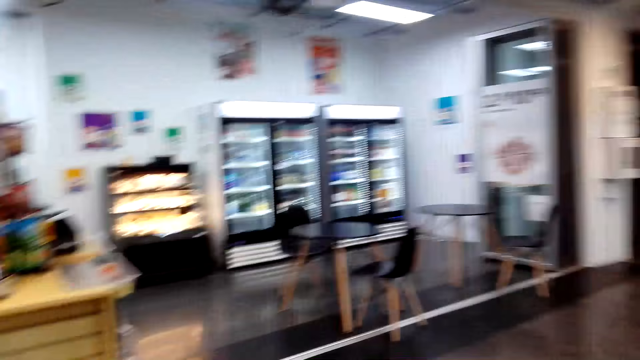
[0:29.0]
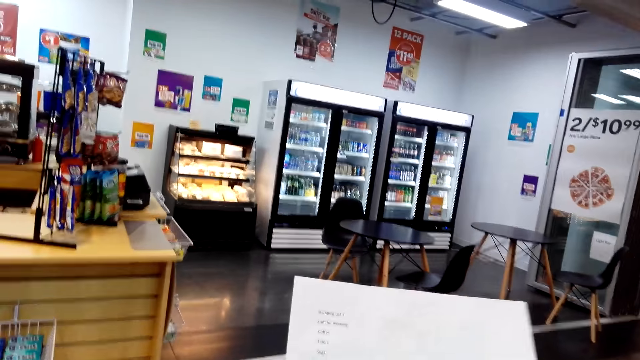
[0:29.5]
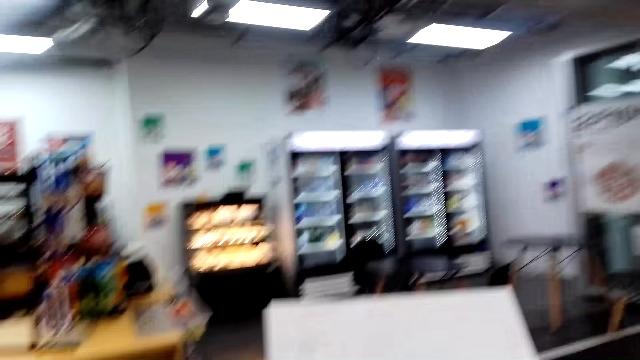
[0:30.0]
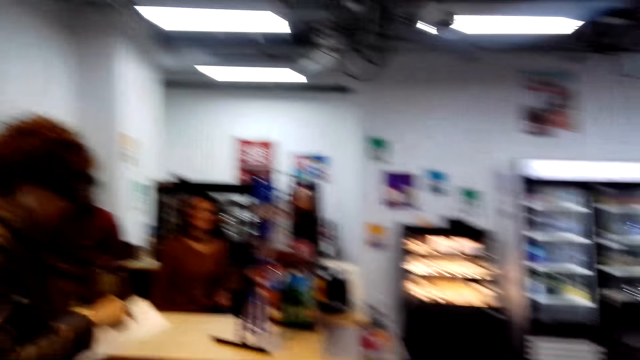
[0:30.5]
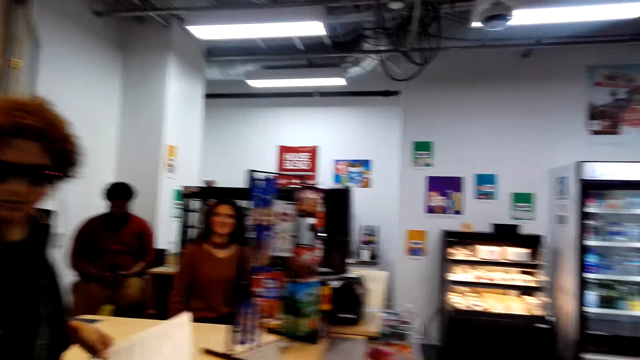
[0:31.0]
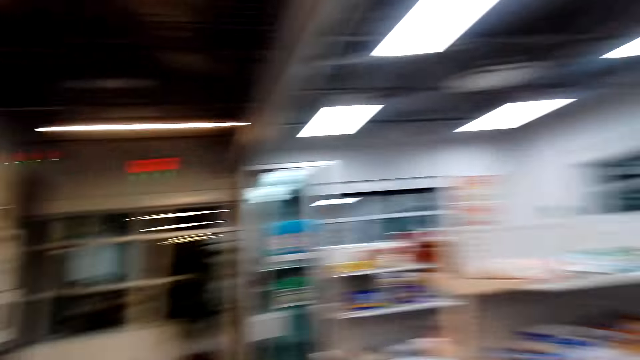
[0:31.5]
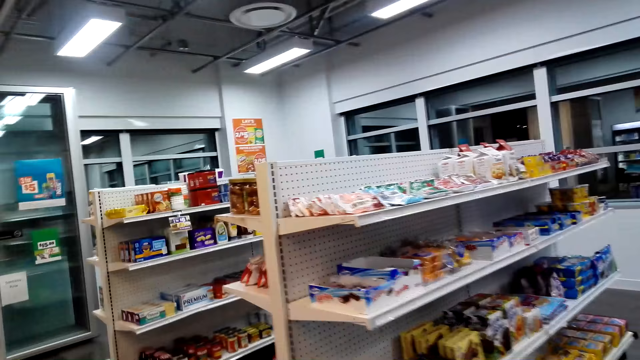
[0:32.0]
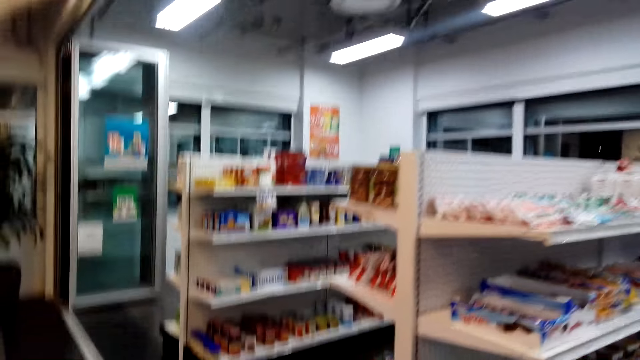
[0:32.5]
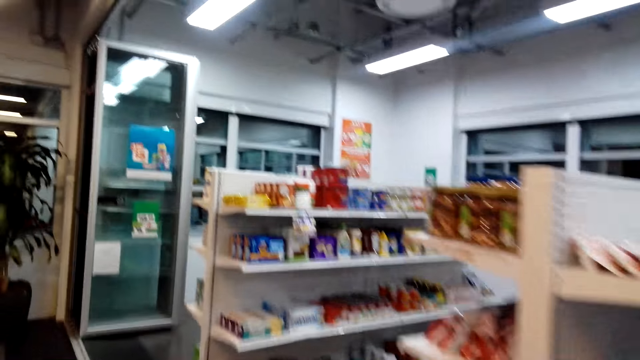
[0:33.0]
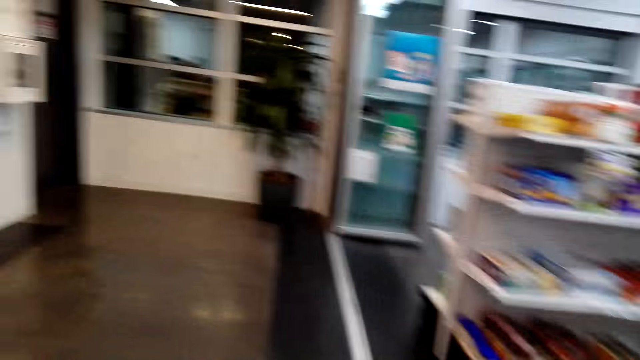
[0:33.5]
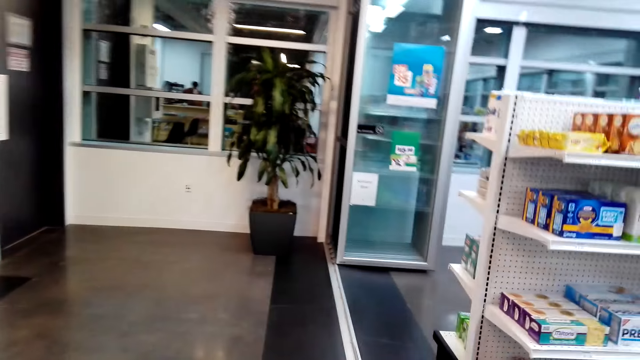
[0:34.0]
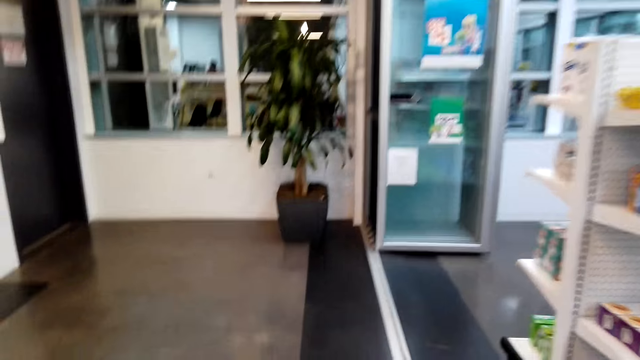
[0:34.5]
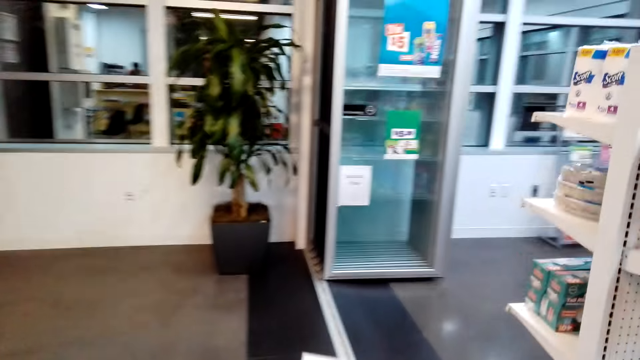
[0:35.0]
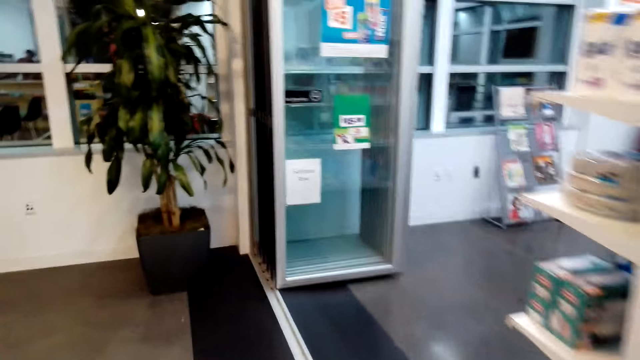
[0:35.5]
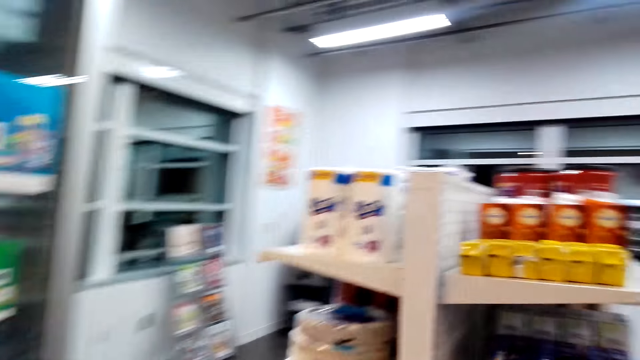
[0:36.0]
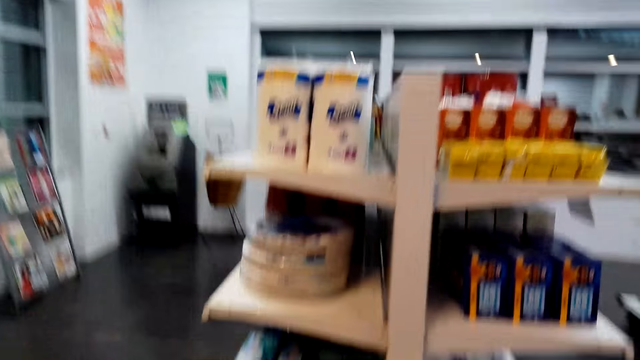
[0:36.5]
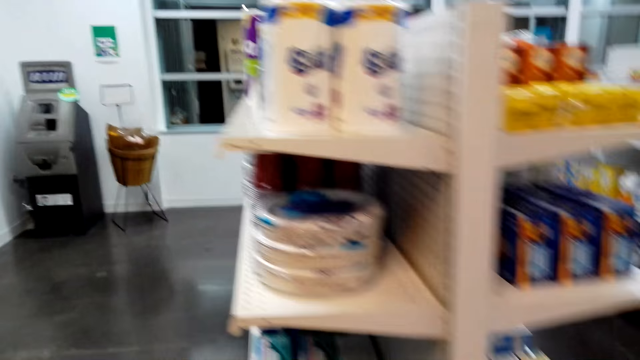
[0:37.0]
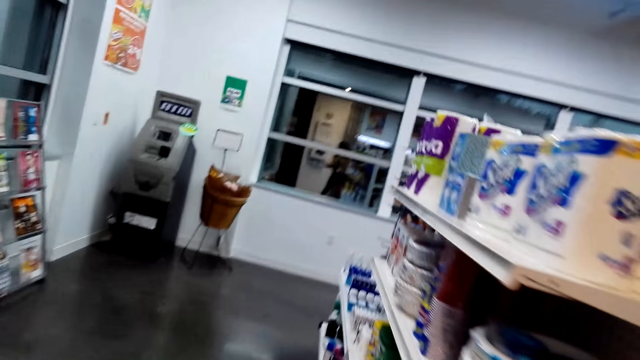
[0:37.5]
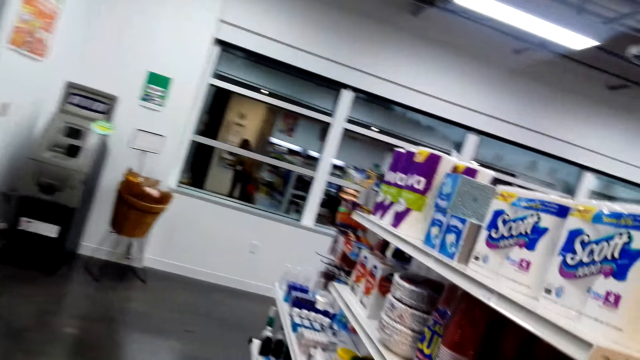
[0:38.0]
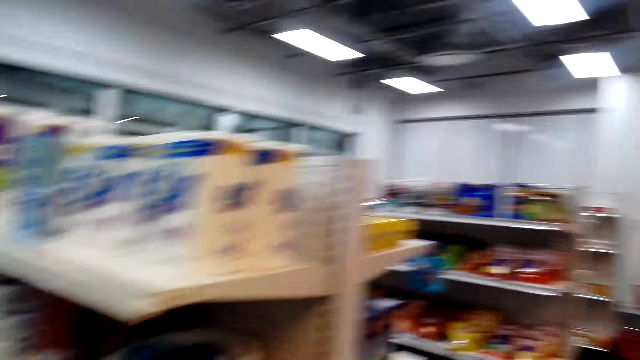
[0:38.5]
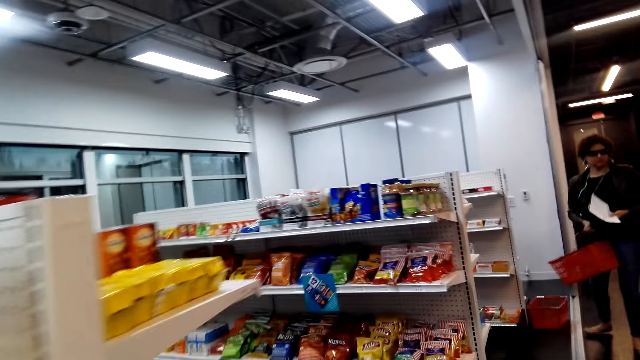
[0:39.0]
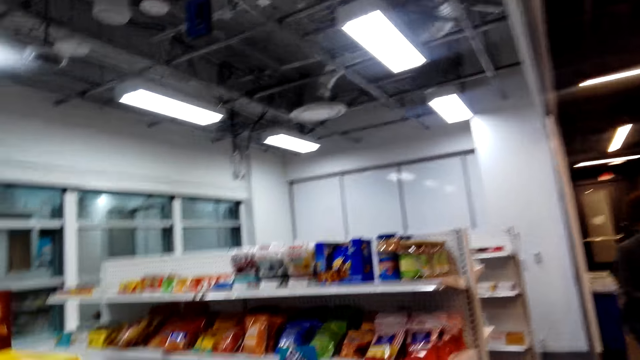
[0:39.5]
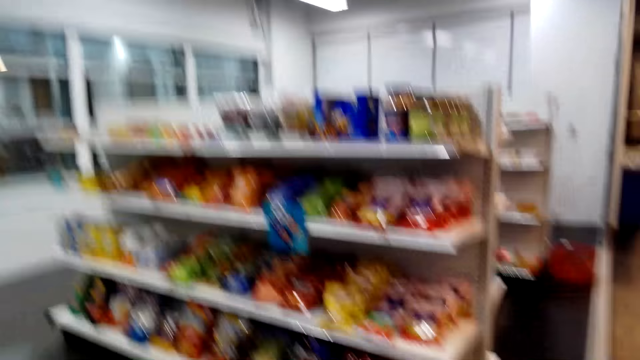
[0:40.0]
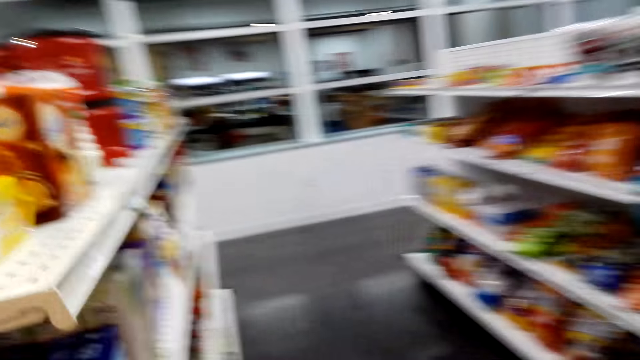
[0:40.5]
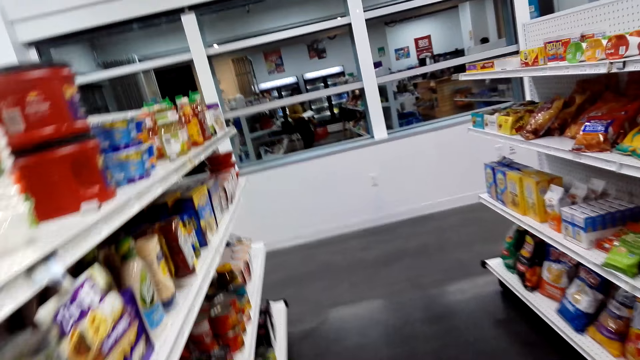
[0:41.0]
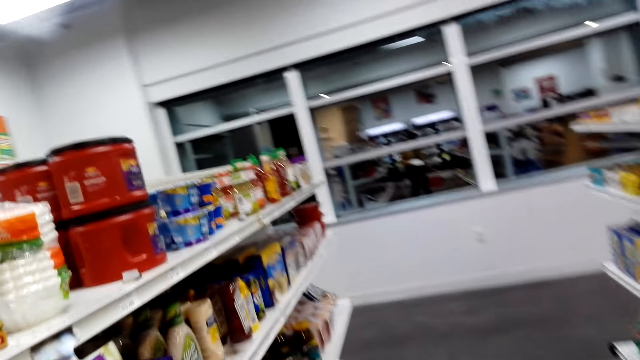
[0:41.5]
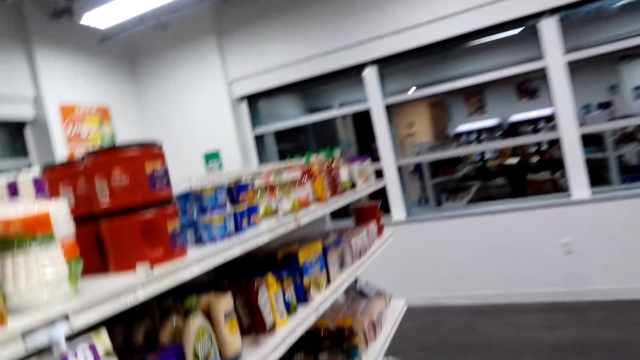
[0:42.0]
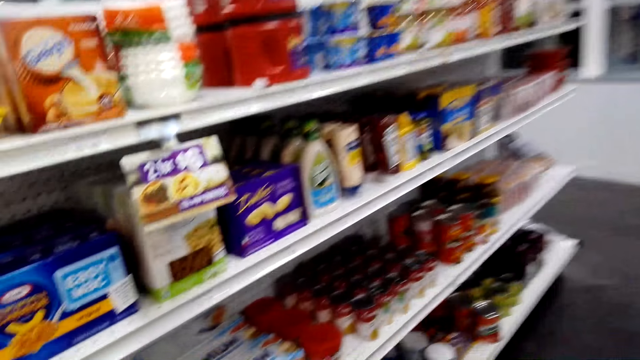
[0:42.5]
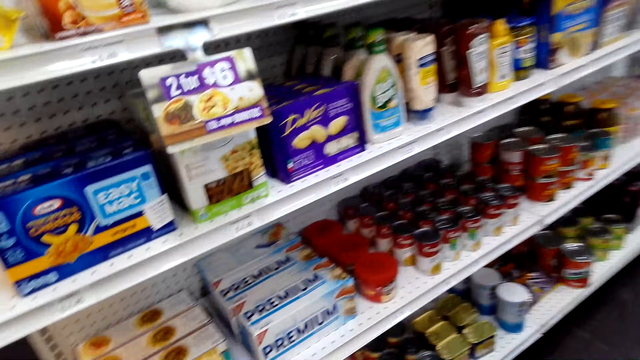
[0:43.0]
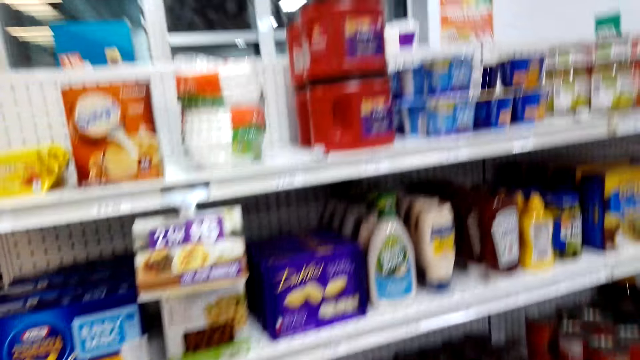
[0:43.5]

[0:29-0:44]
The camera wearer looks around. They walk. They look around.

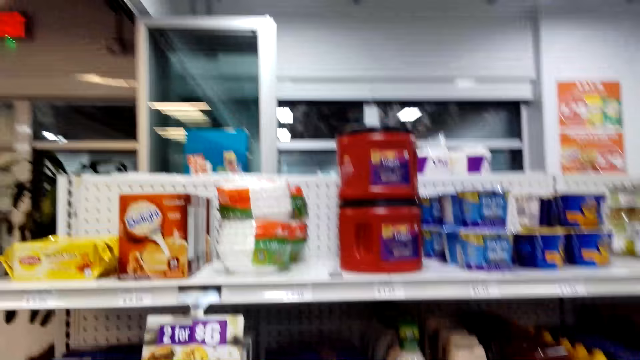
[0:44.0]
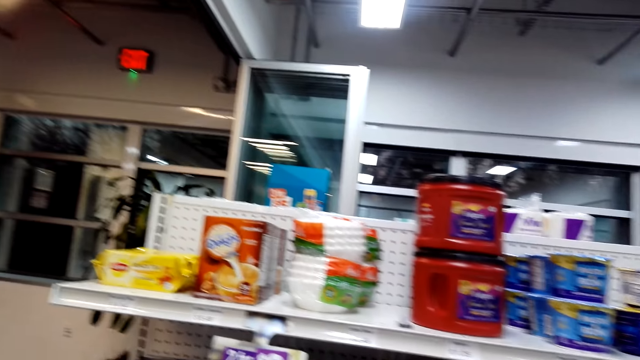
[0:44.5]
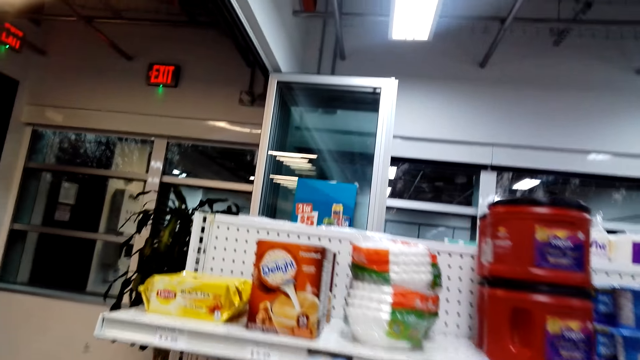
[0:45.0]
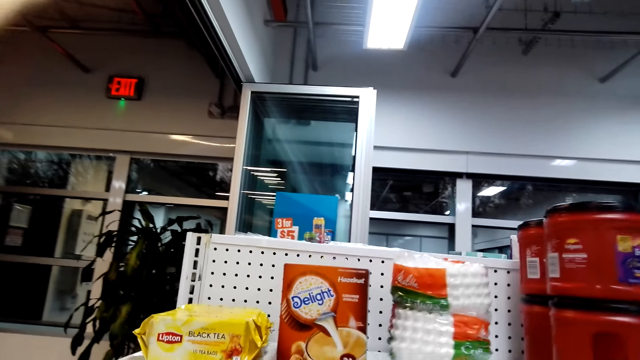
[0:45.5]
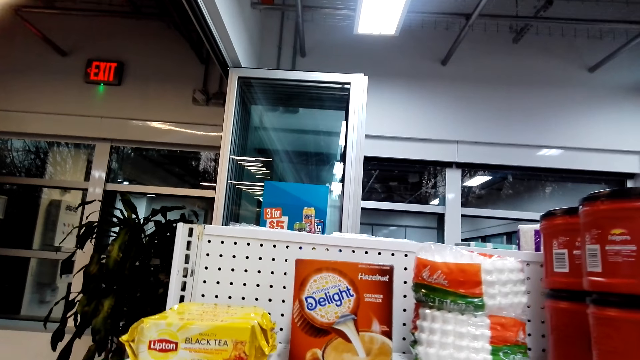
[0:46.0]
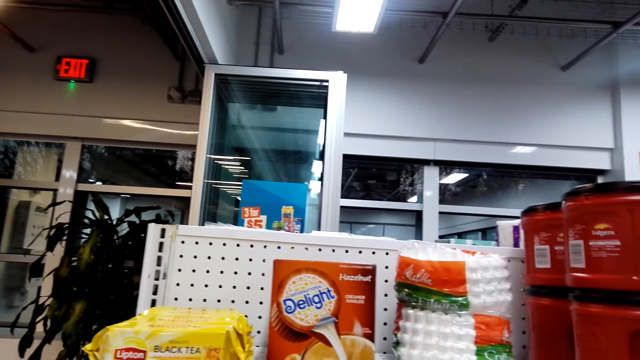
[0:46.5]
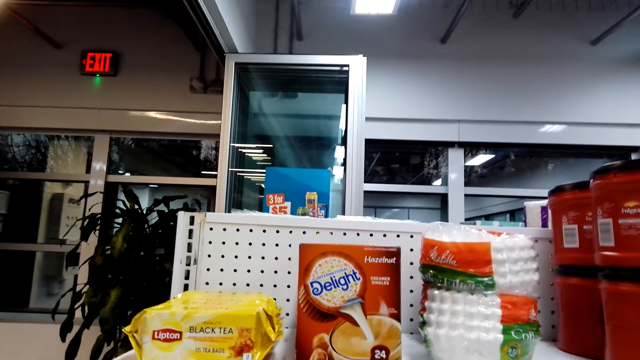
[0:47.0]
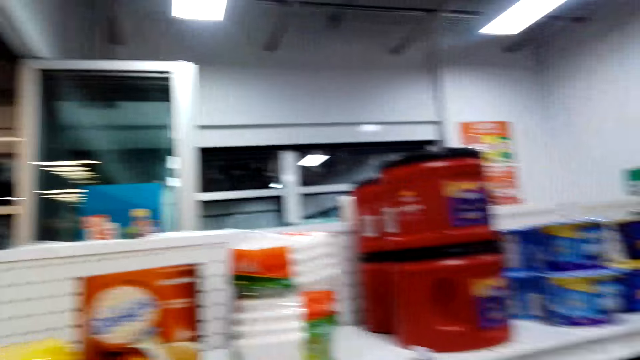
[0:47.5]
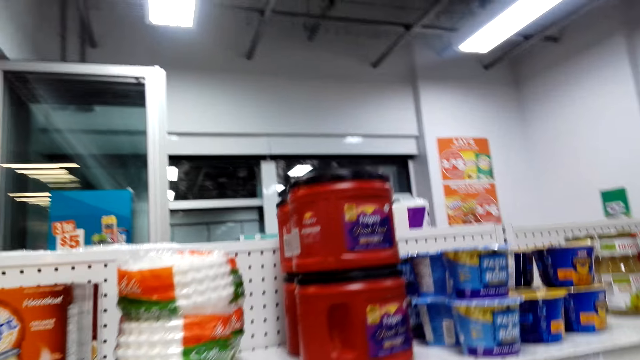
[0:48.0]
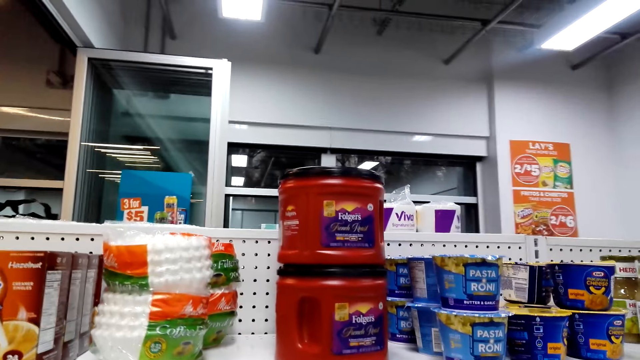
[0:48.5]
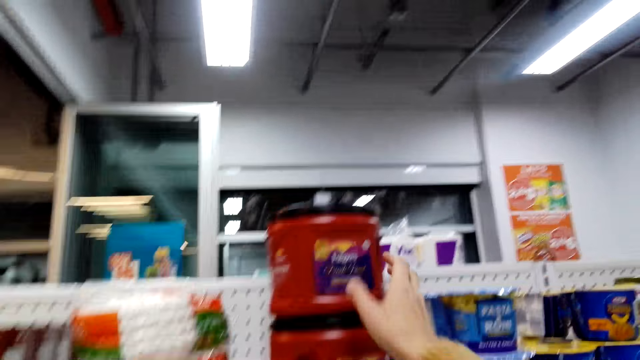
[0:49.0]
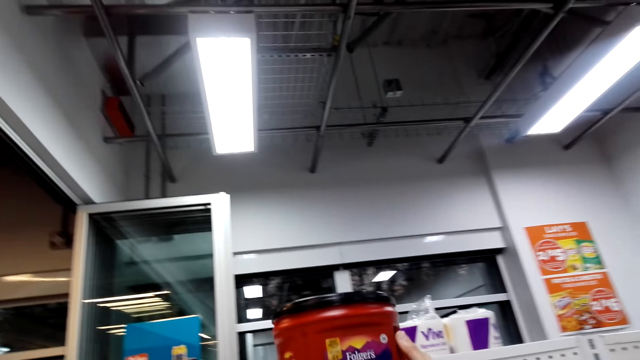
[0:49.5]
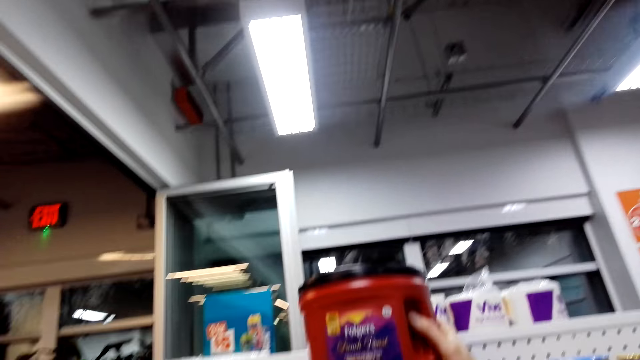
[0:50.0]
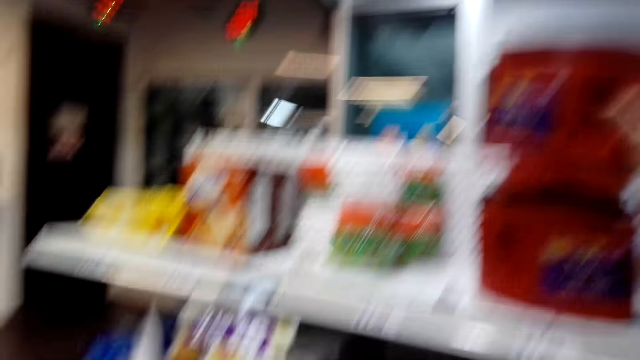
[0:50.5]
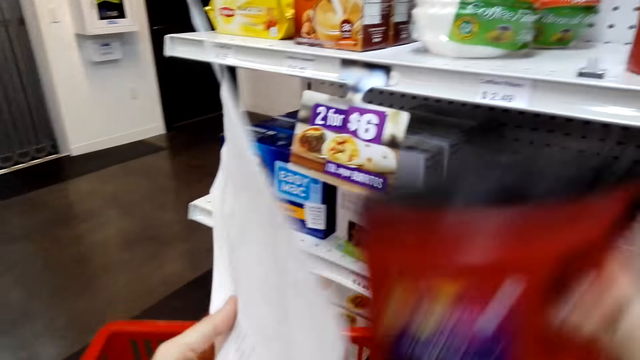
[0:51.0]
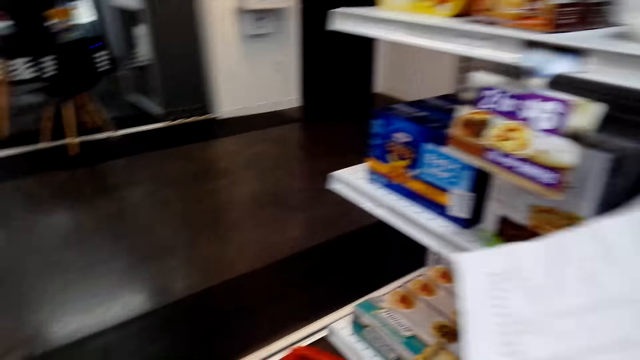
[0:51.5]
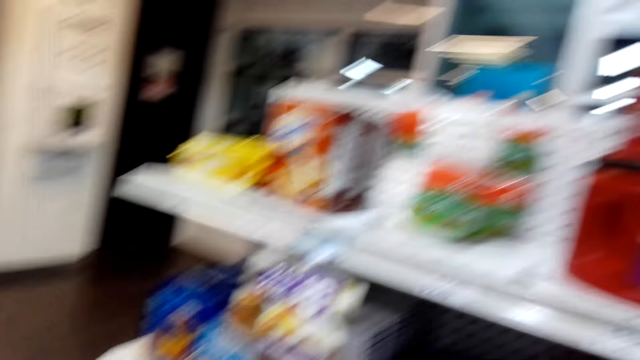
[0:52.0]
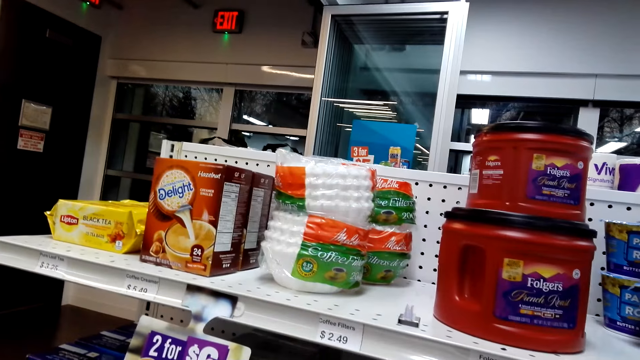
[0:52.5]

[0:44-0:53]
The camera wearer looks at the shelves. They pick up a container of coffee. They put the container in the shopping basket.
